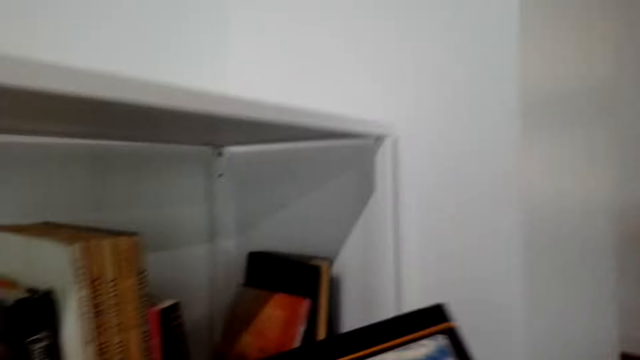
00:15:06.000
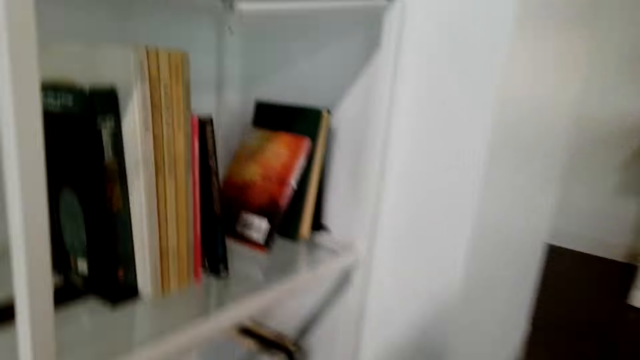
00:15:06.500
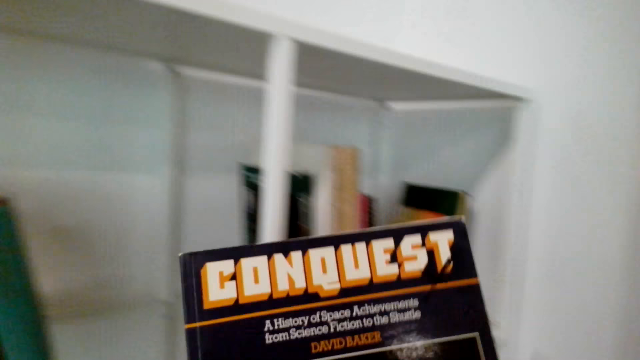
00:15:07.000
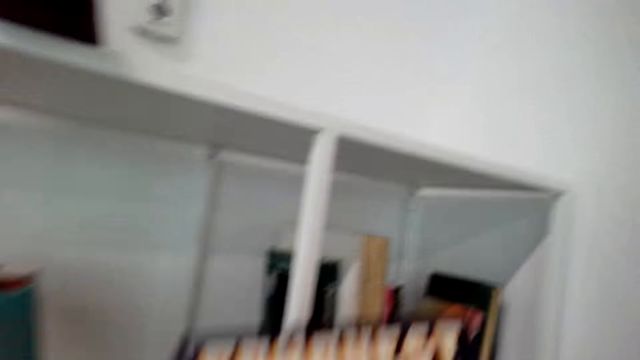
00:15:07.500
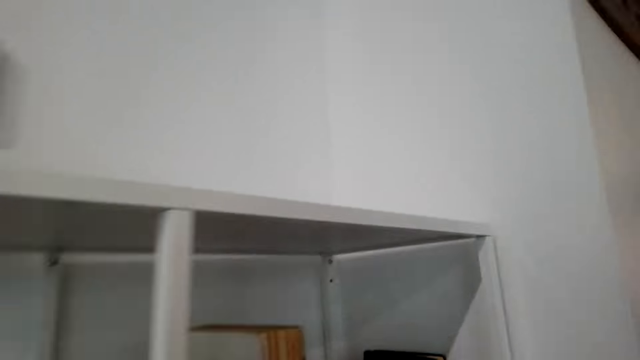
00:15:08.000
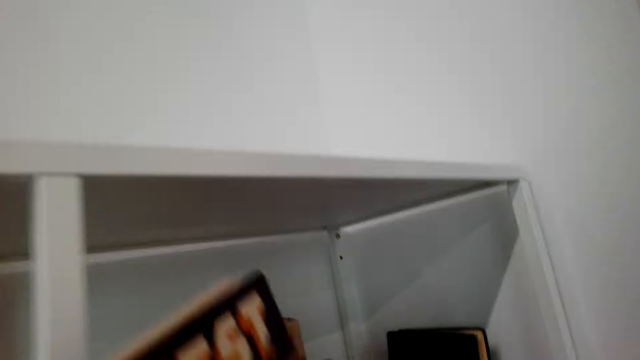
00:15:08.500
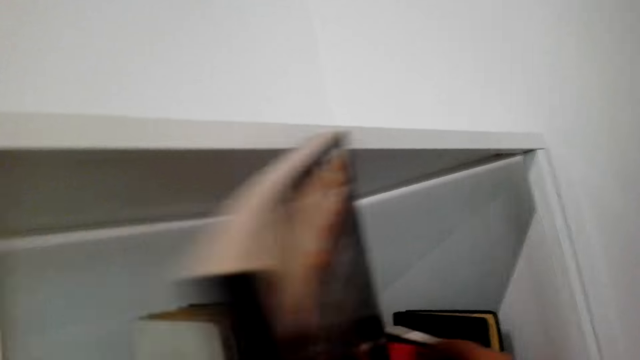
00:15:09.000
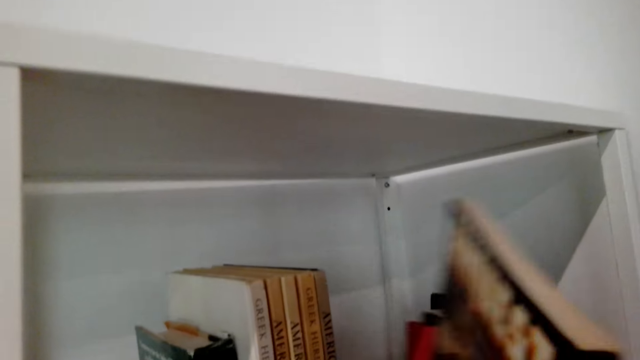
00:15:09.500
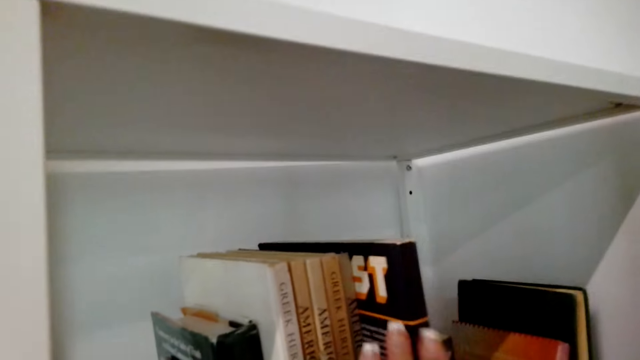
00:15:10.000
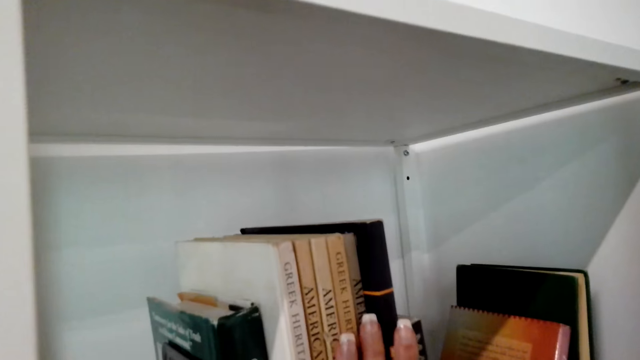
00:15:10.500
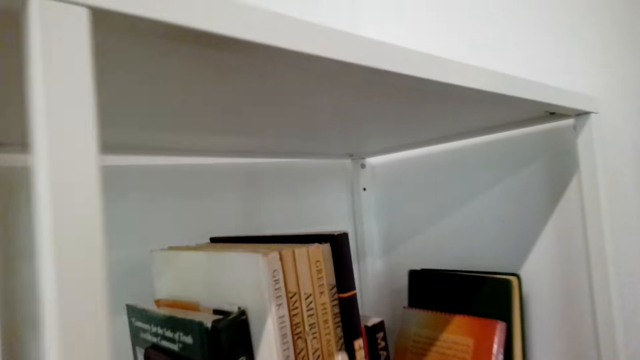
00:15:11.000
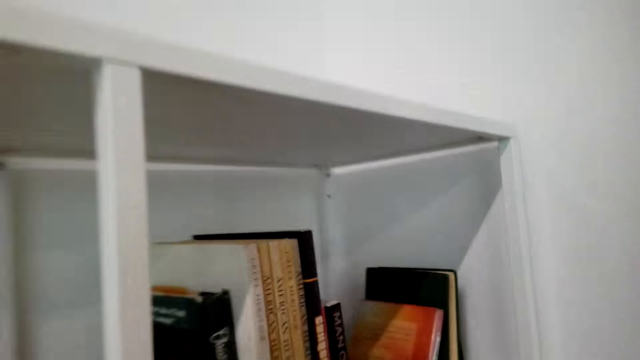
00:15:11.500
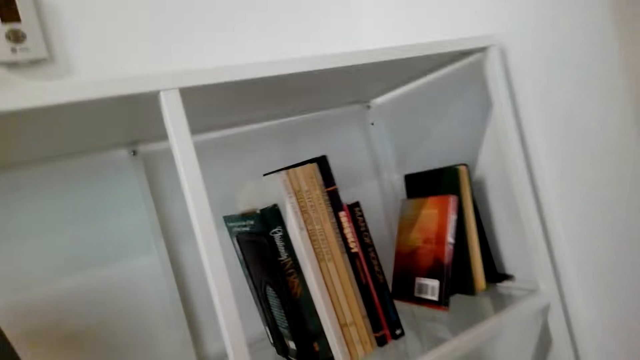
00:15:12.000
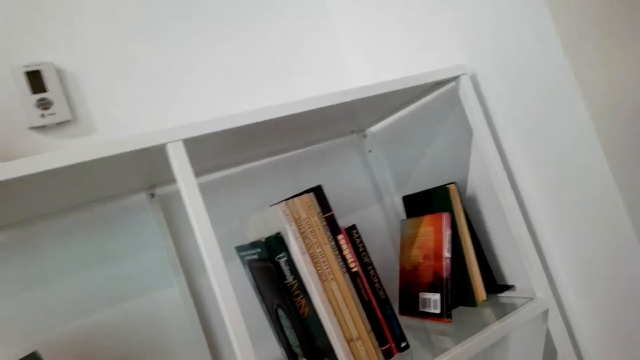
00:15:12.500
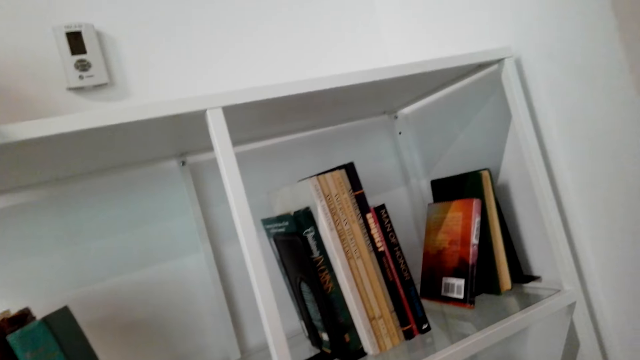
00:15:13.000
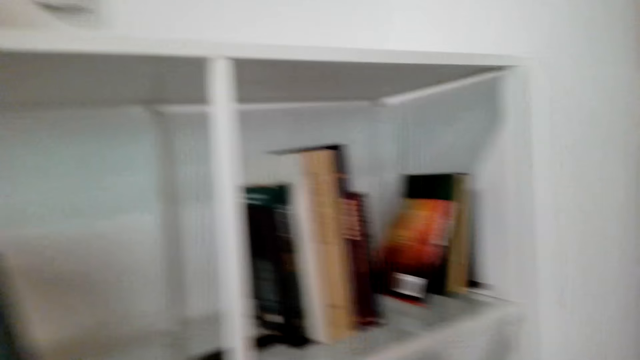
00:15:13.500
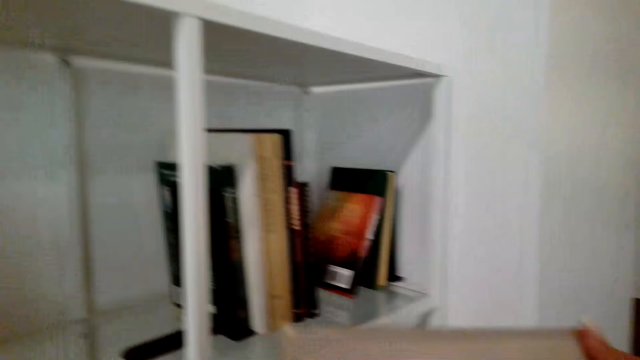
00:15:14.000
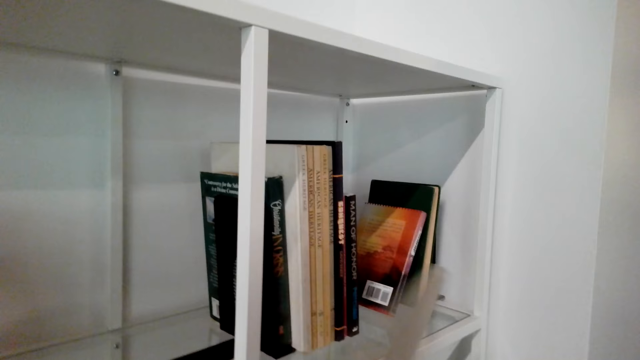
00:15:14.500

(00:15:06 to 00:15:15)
The camera wearer picks up a book. They talk. They put the book in the shelf.

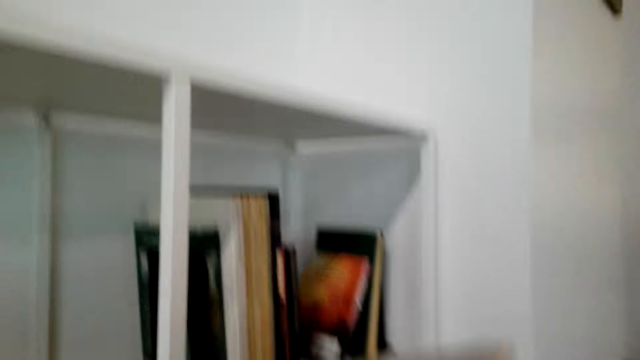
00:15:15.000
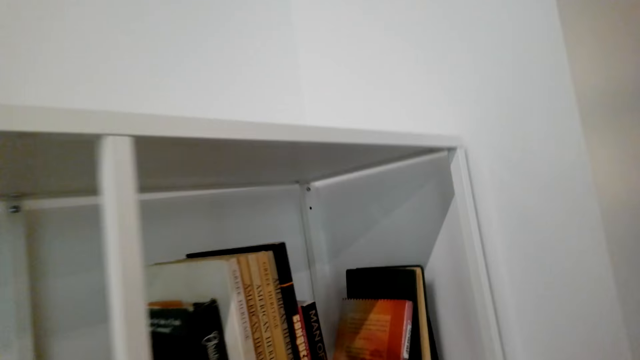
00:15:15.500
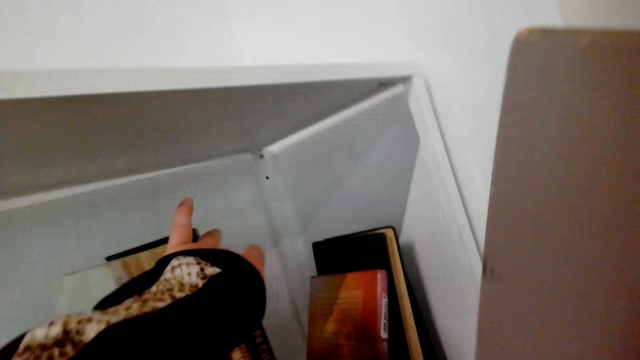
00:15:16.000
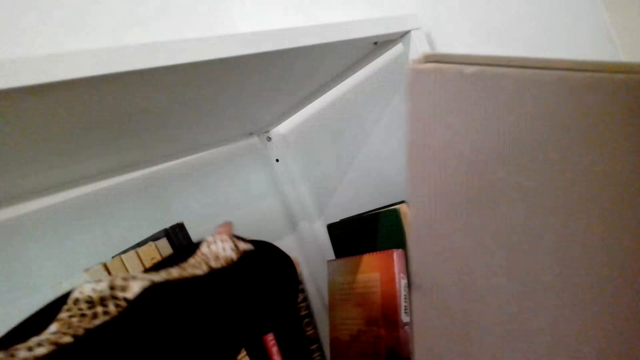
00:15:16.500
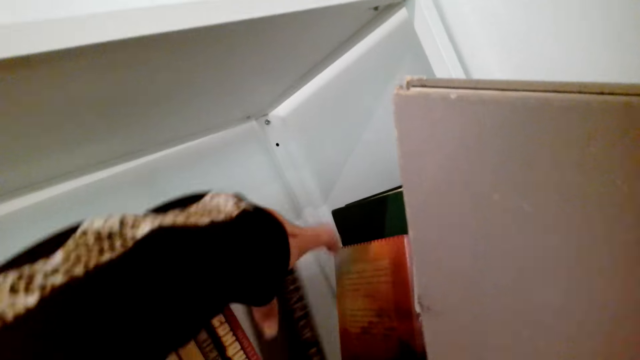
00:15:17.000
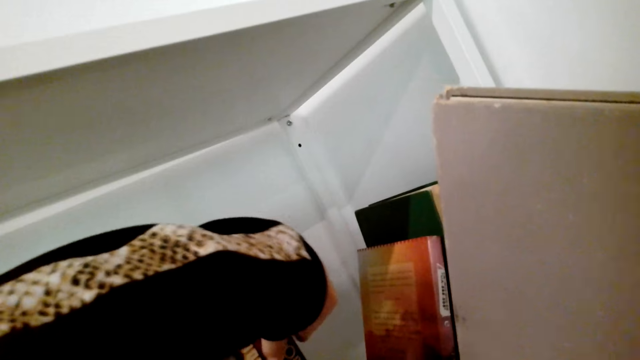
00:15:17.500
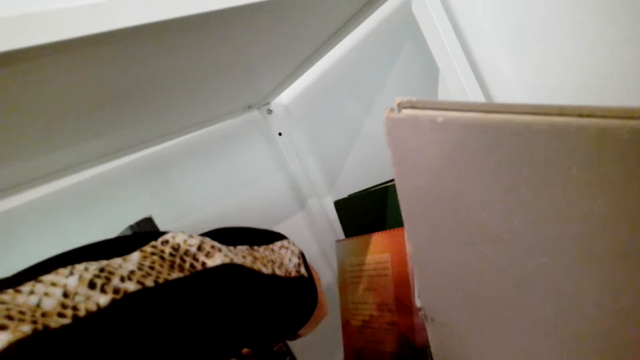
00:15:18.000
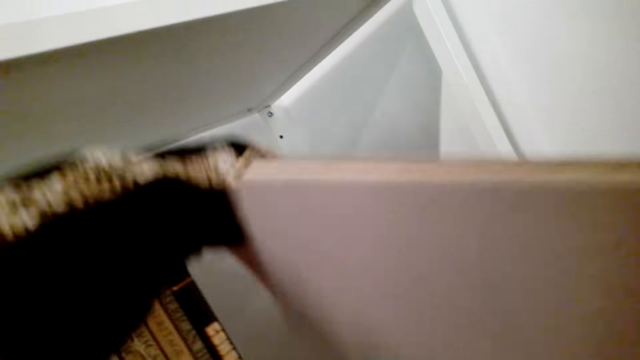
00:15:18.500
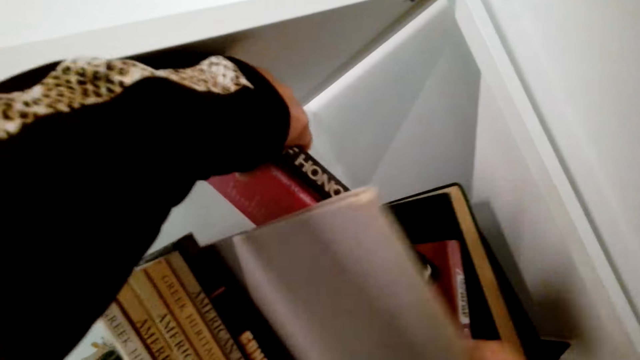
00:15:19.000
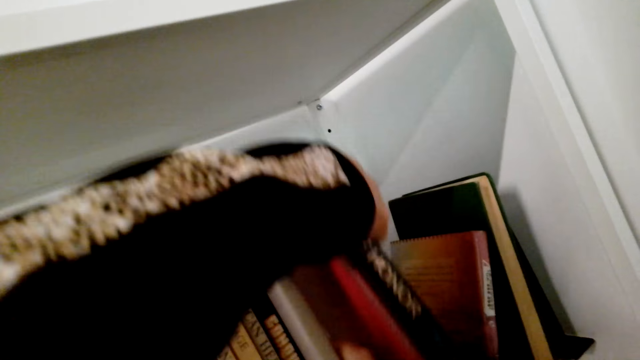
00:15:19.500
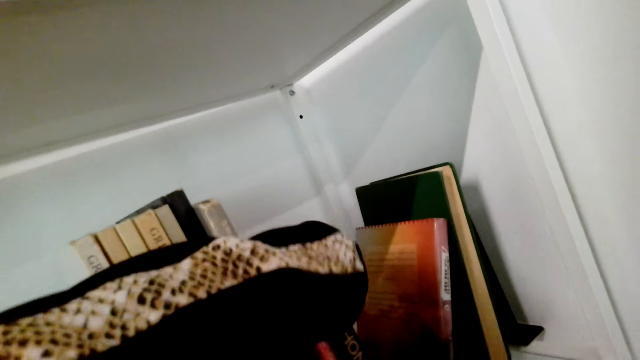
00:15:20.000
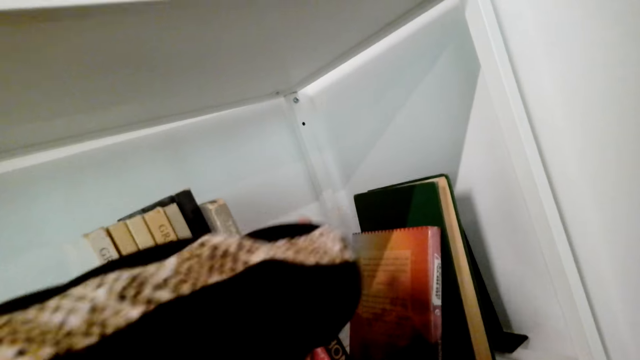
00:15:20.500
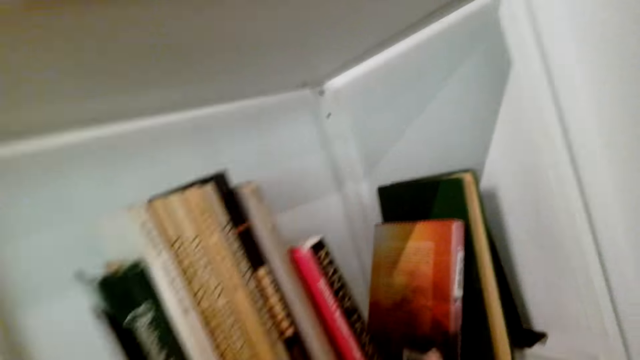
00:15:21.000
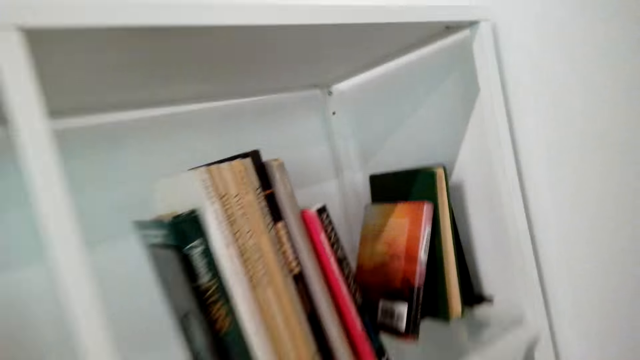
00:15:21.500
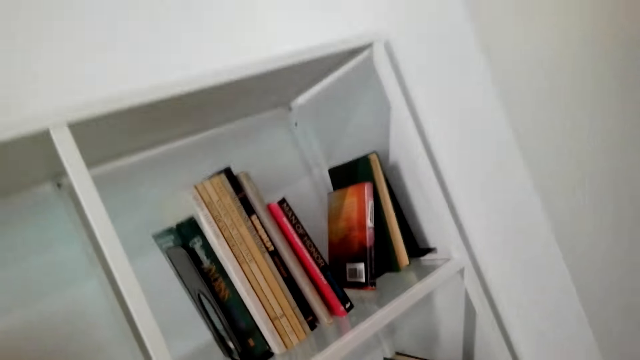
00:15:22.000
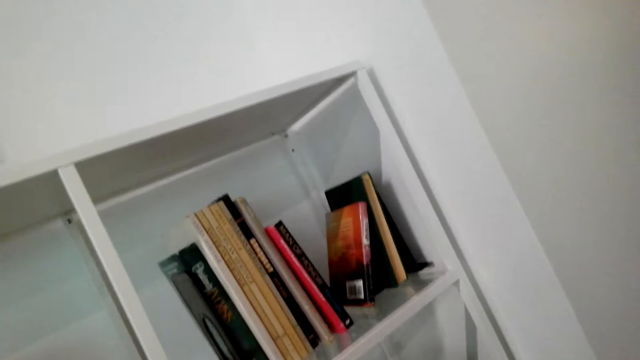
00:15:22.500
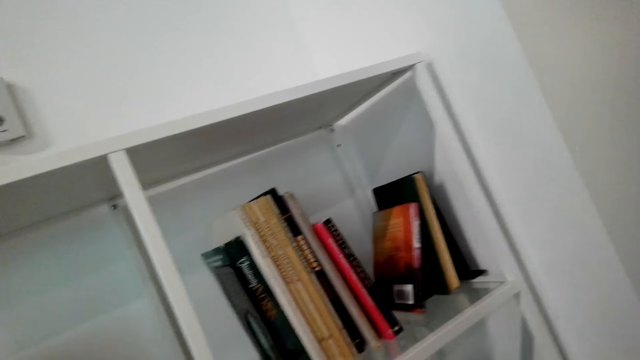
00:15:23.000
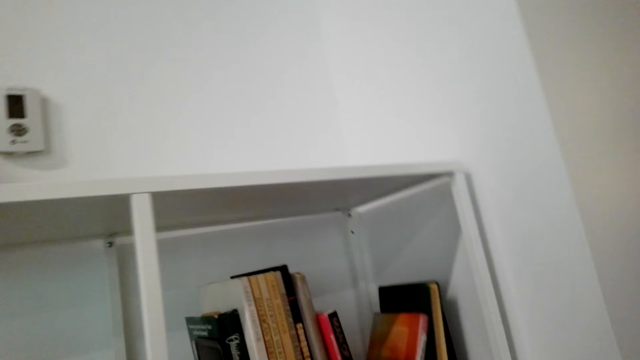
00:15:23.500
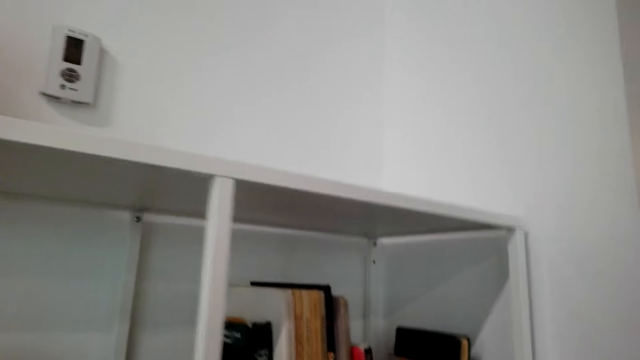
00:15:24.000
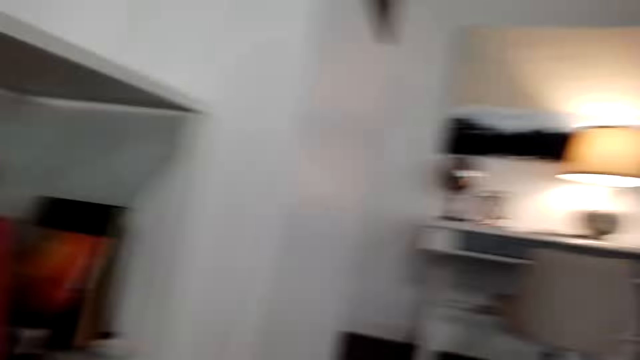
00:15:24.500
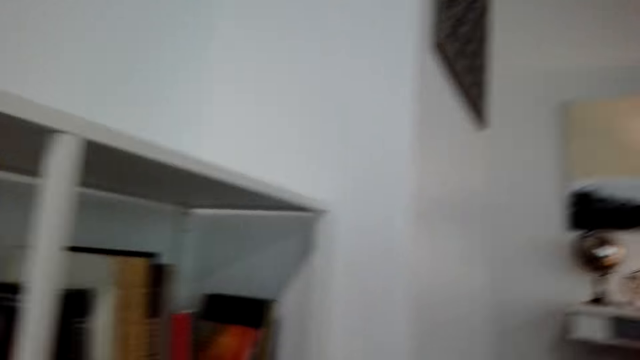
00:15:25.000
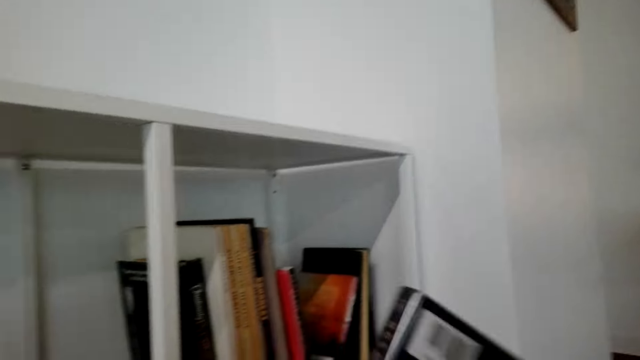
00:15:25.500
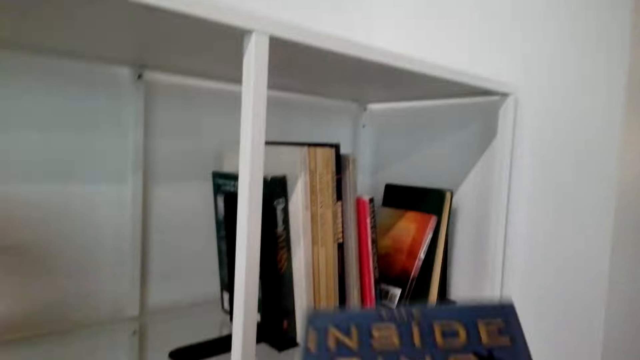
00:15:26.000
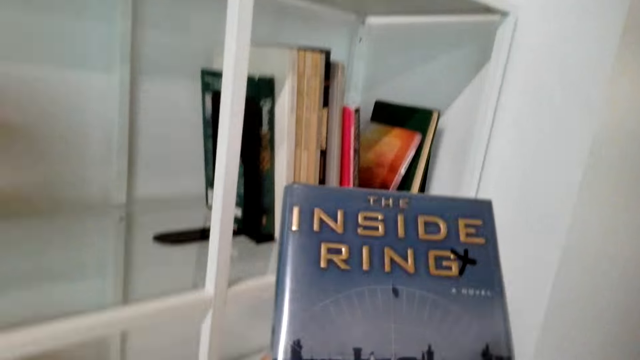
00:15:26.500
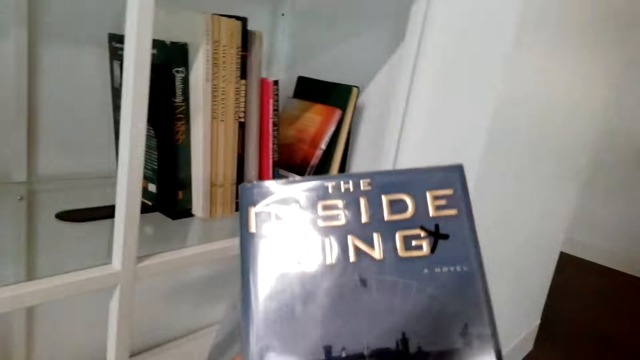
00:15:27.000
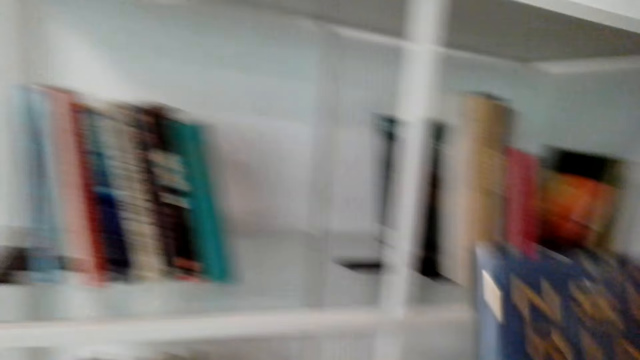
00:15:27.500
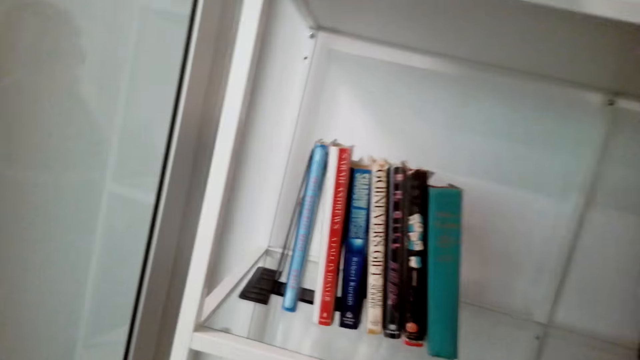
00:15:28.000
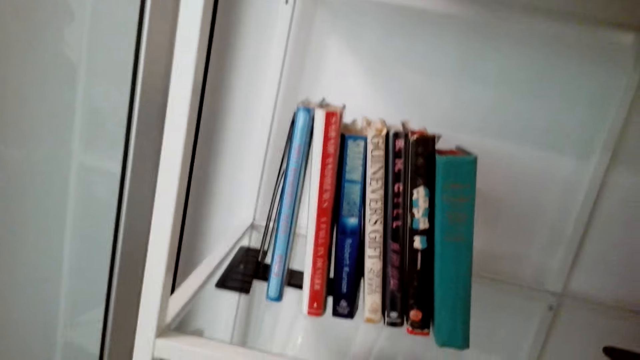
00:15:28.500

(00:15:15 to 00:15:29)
The camera wearer picks up a book. They talk. They put the book in the shelf. They pick up a book and put the book in the shelf. They pick up a book.
